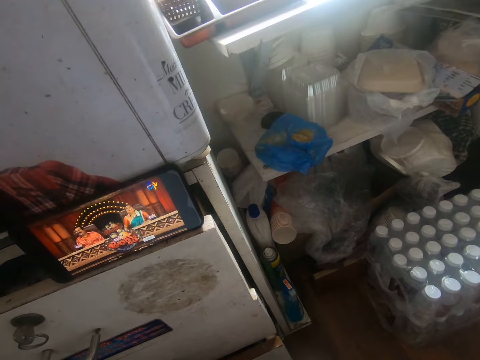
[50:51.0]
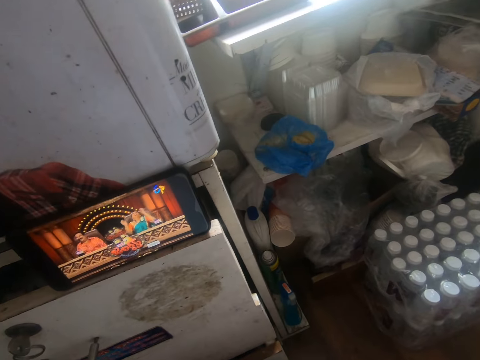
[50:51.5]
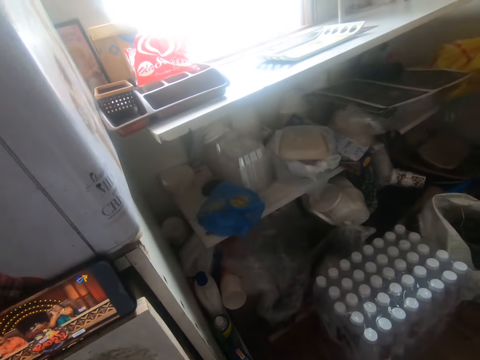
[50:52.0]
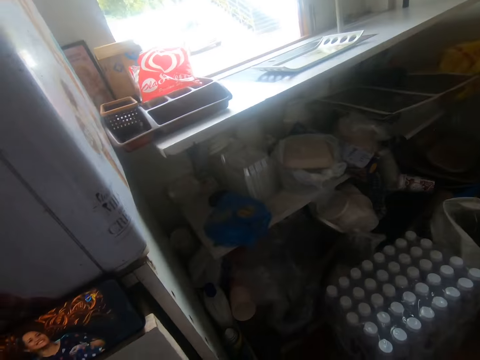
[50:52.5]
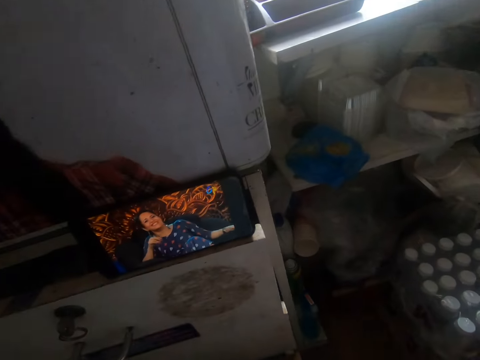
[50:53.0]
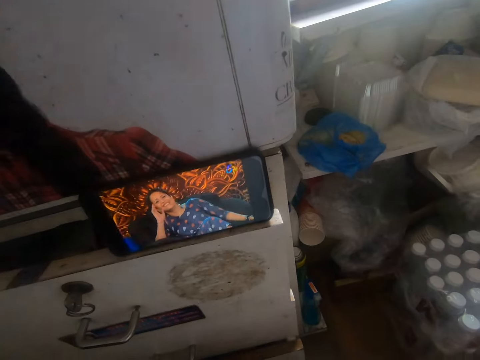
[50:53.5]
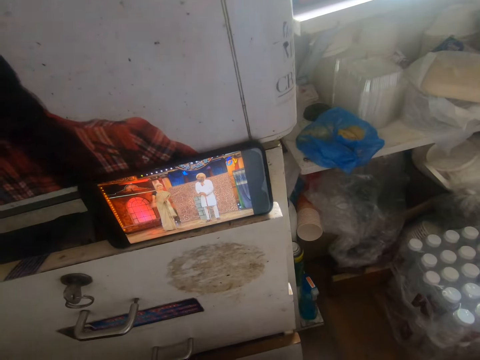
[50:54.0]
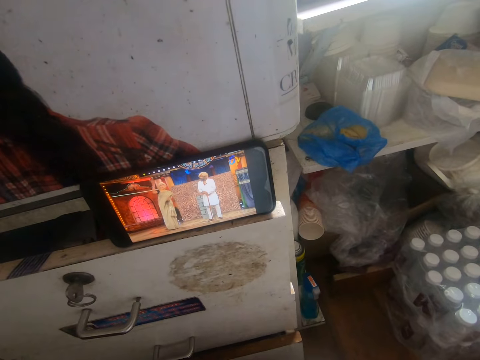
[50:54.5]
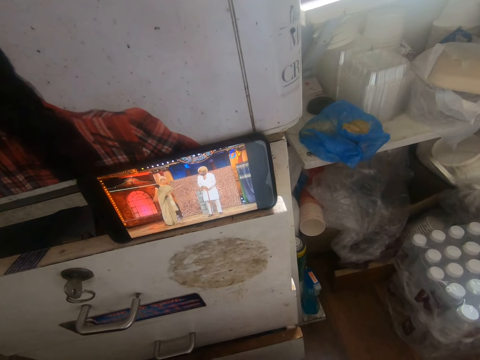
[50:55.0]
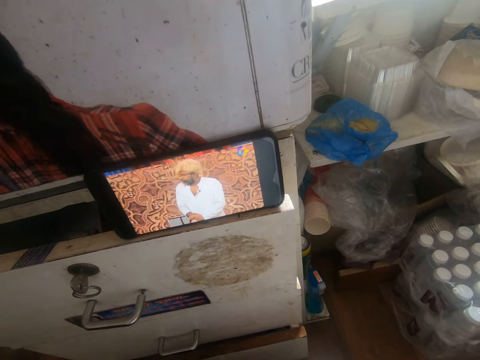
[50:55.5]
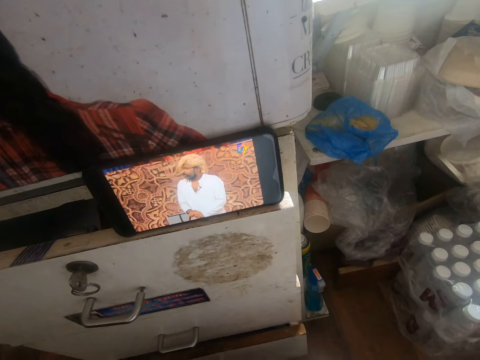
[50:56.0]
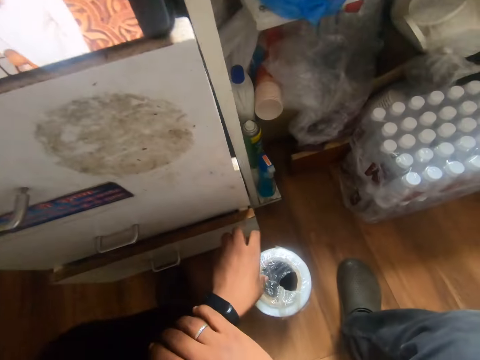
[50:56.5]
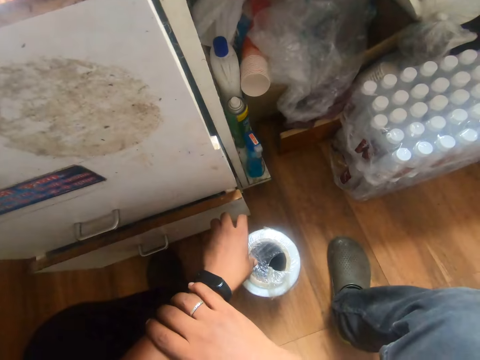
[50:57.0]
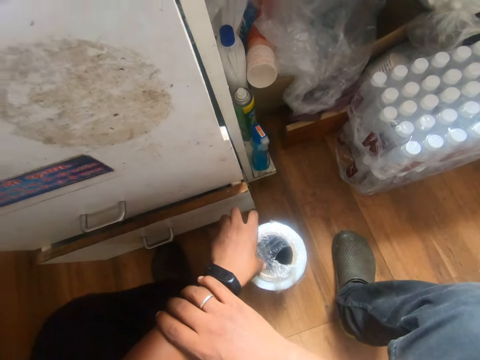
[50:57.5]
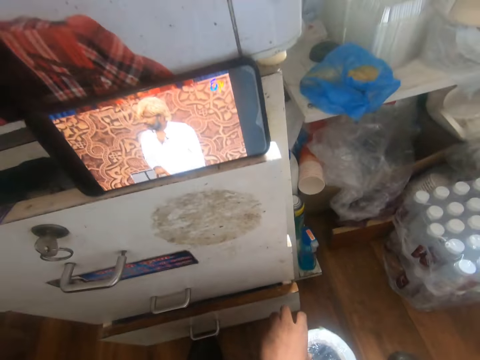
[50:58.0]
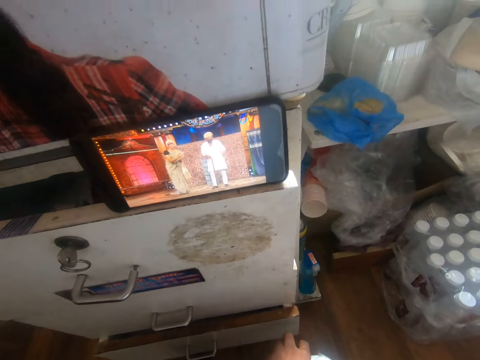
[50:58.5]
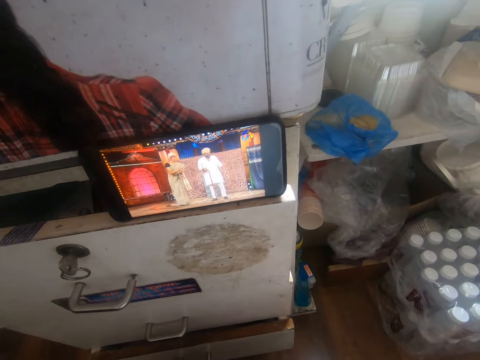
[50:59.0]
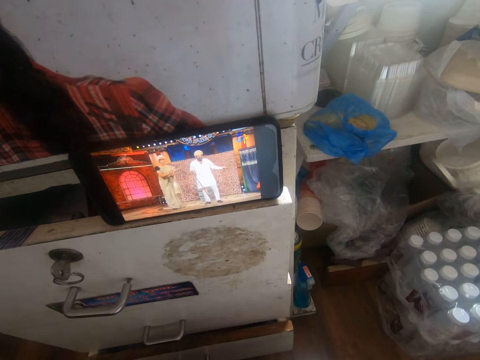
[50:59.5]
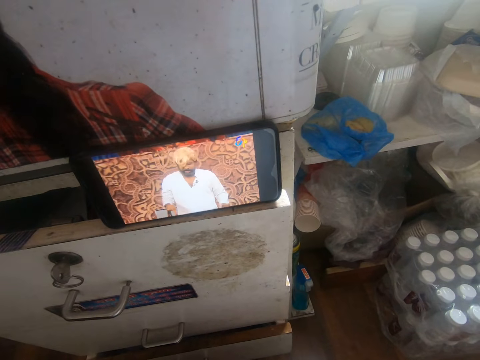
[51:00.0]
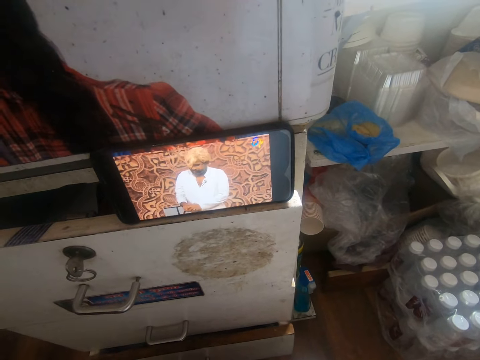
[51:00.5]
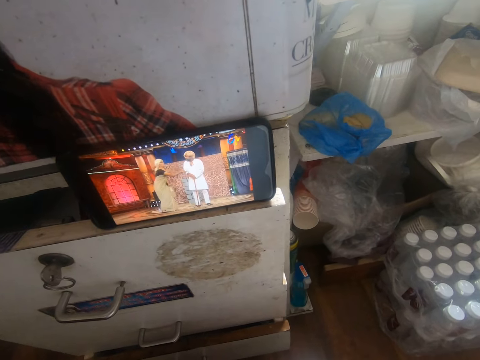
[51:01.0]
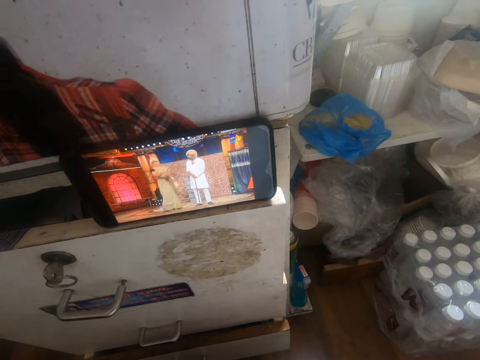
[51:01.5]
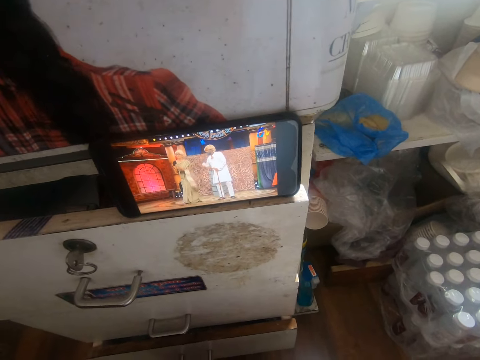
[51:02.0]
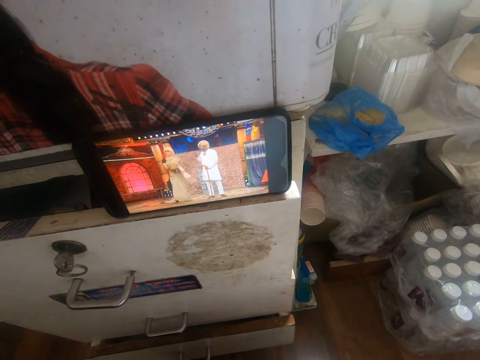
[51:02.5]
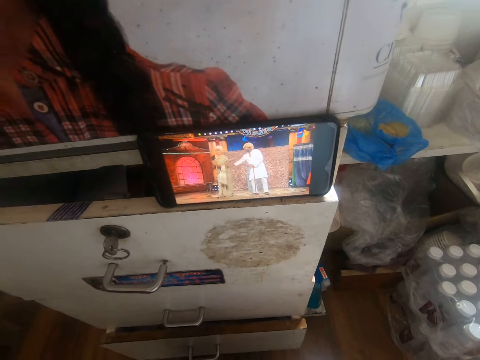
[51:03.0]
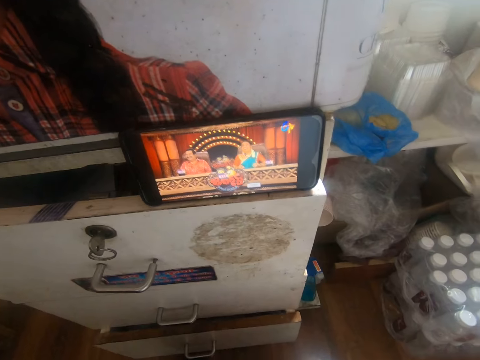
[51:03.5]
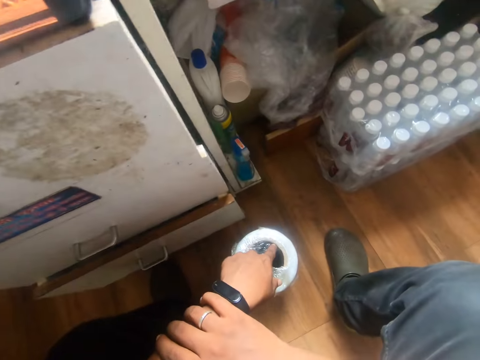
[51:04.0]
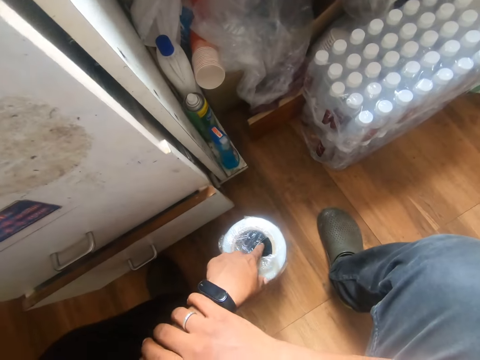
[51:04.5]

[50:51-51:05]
The camera wearer touches the tissue on the floor with his left fingers. He holds his hands.

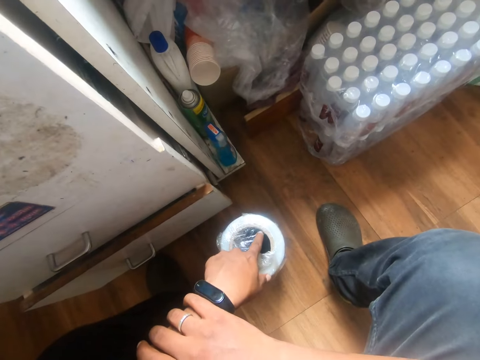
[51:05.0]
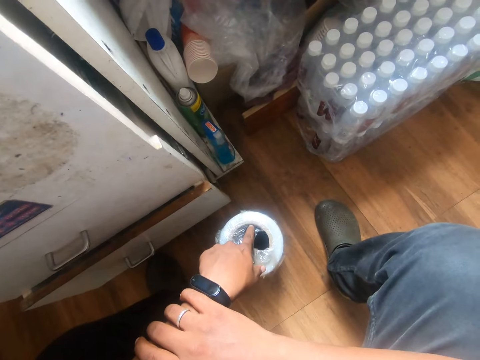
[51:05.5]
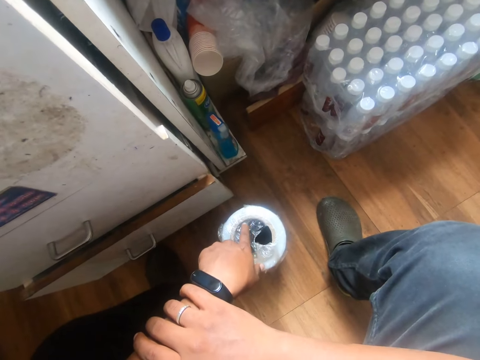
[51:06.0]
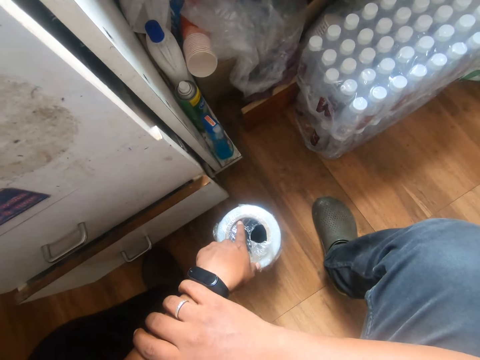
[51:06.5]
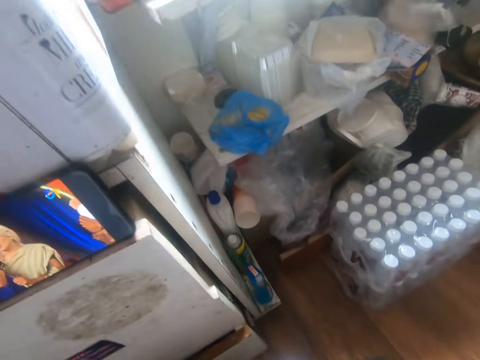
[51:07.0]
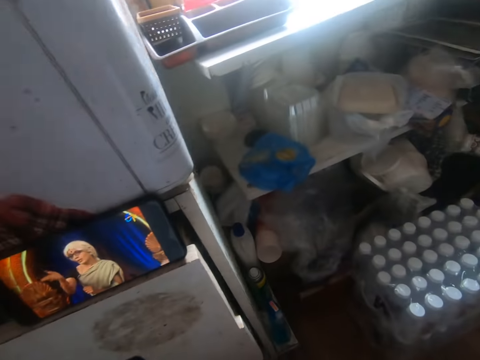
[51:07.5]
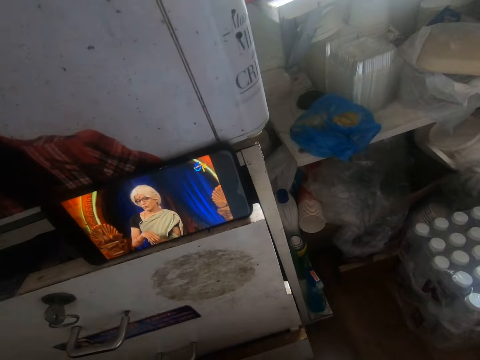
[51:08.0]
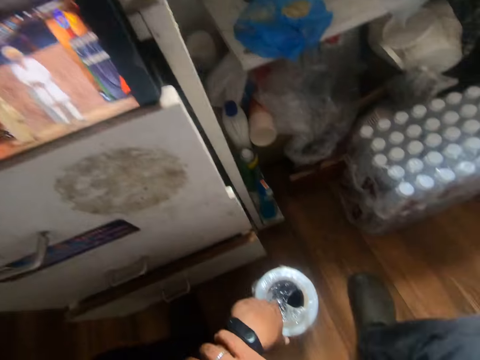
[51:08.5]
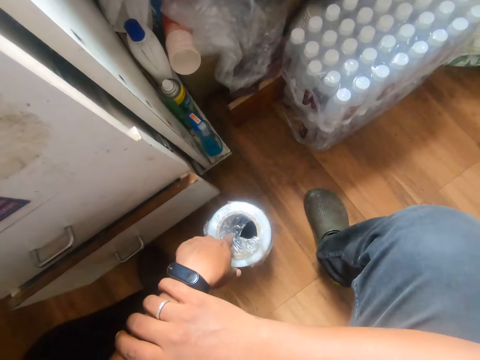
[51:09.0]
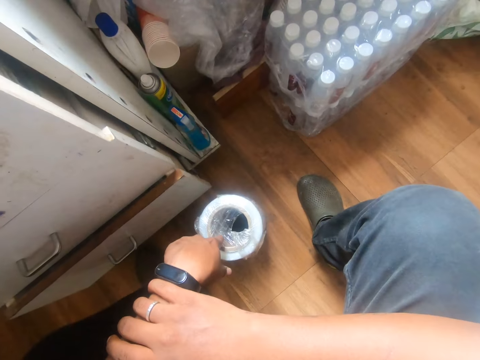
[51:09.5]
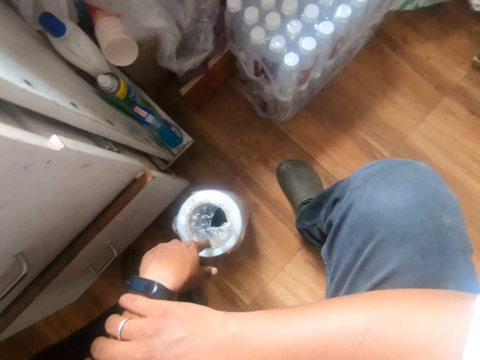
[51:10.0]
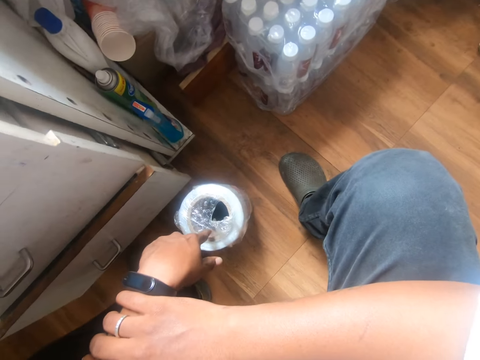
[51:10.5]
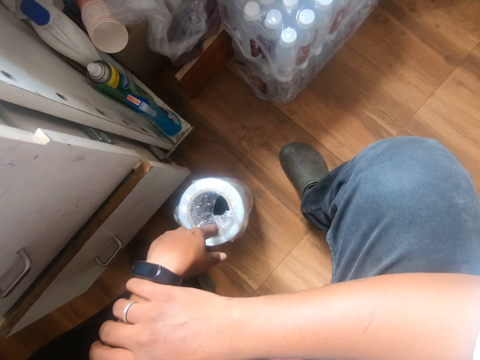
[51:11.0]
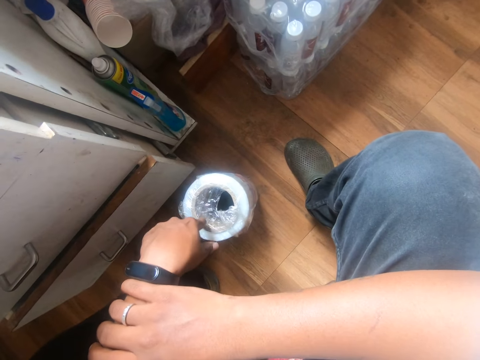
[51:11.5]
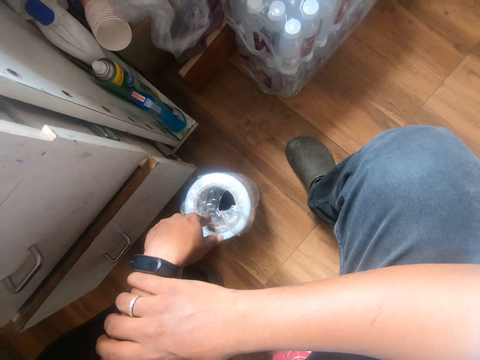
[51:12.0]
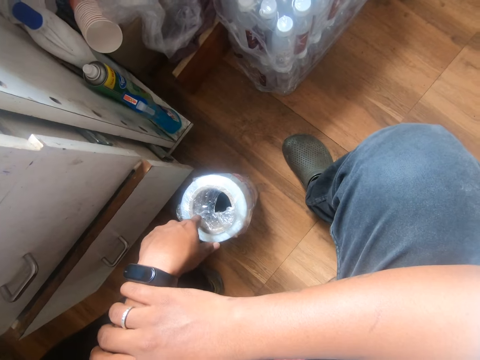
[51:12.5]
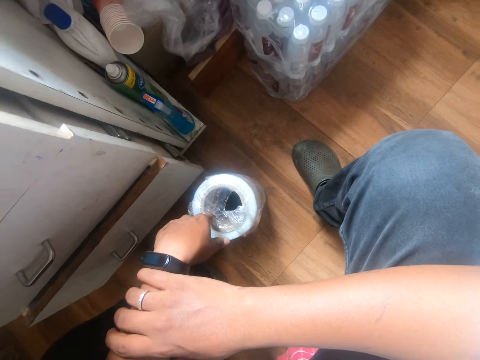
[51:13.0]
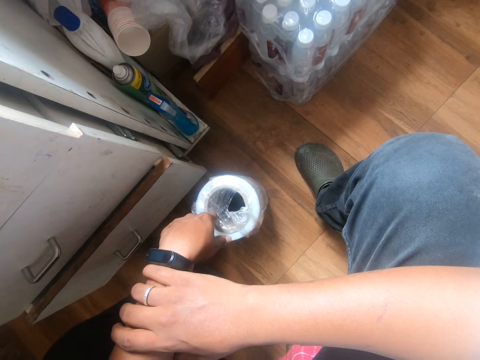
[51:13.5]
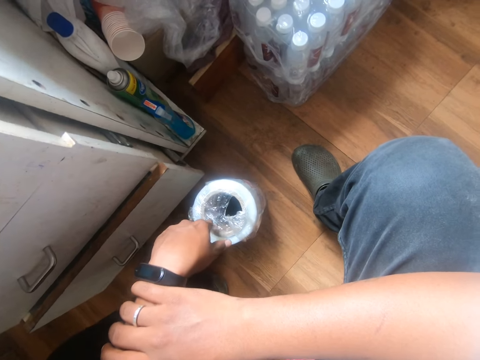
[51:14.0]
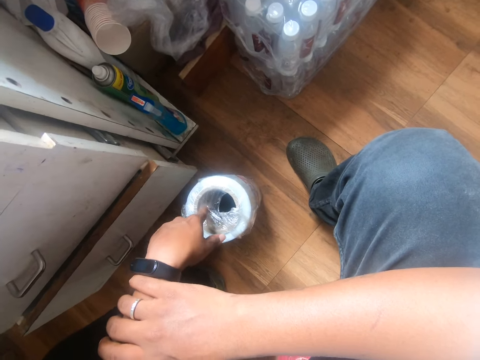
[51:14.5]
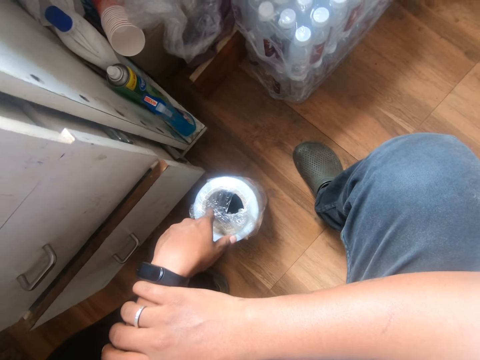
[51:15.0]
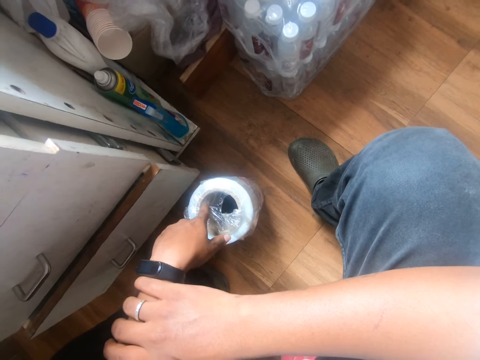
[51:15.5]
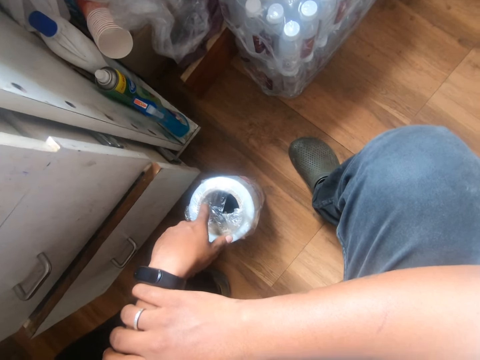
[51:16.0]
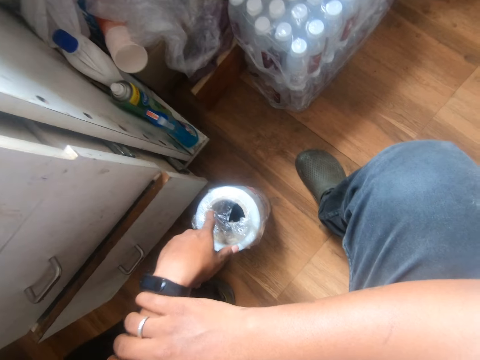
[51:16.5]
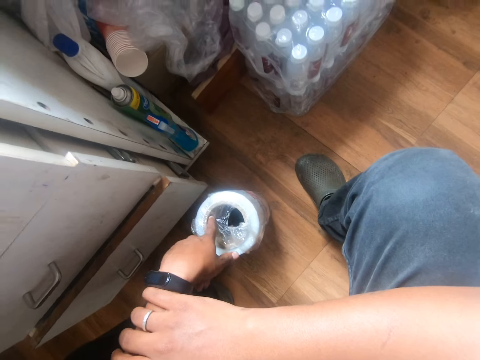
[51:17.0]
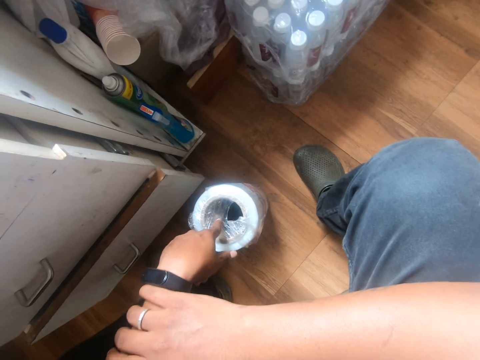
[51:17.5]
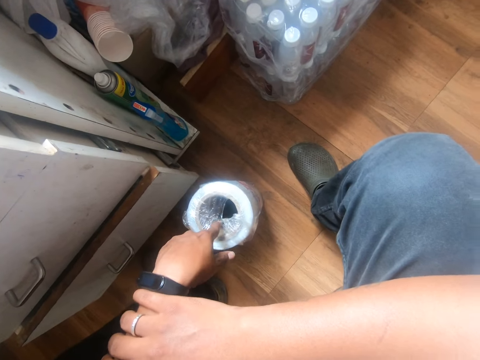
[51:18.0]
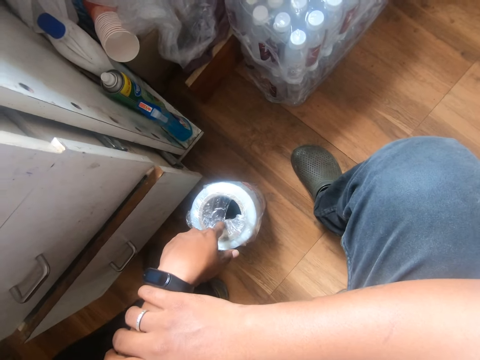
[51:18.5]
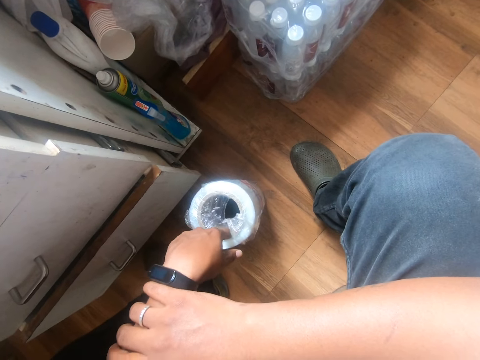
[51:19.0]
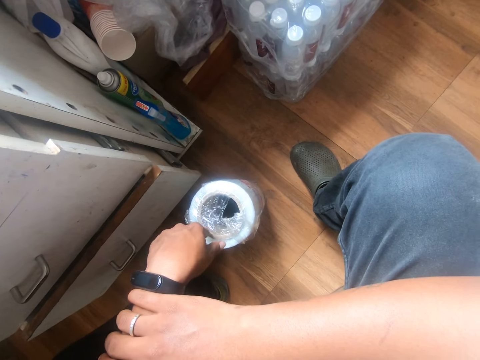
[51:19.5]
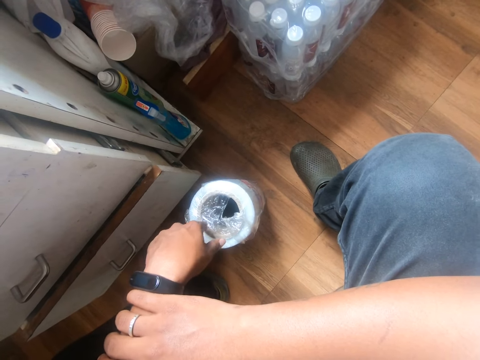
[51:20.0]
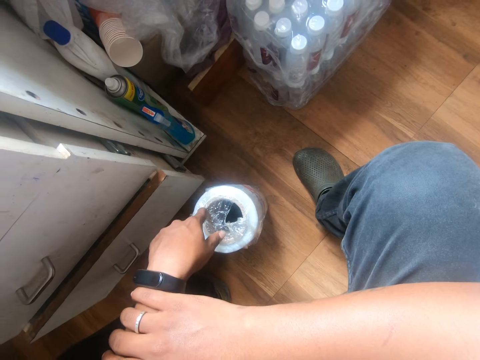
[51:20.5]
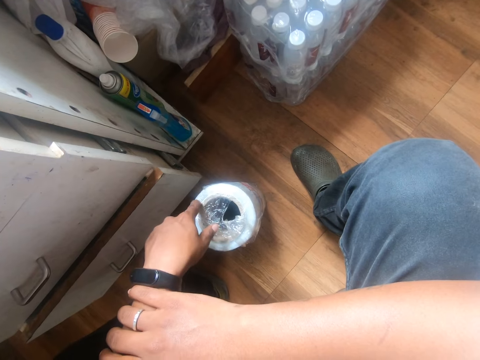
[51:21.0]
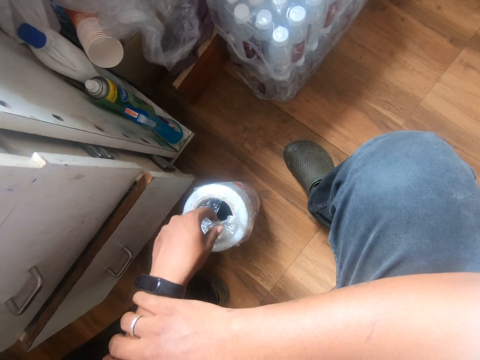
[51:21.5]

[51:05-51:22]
The camera wearer points on a plate.
